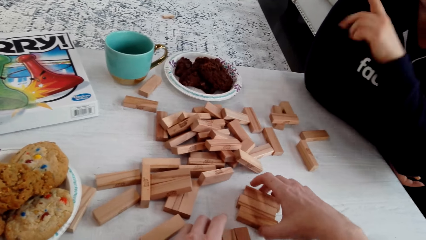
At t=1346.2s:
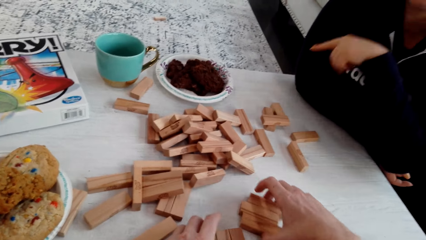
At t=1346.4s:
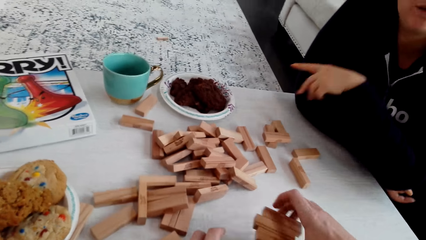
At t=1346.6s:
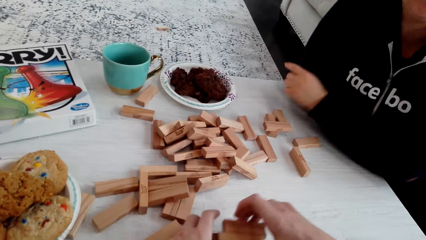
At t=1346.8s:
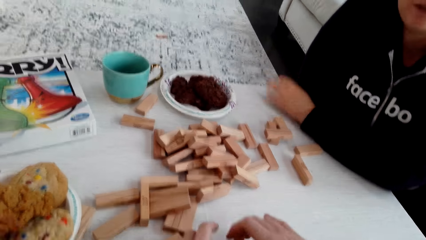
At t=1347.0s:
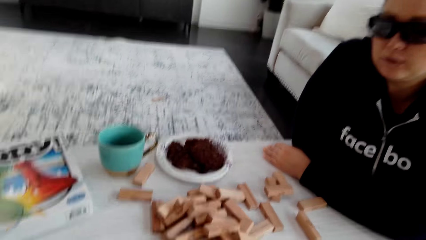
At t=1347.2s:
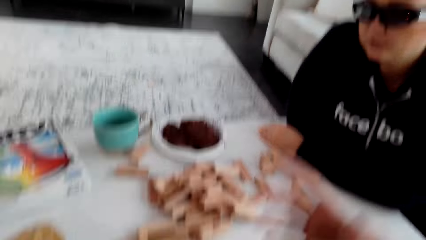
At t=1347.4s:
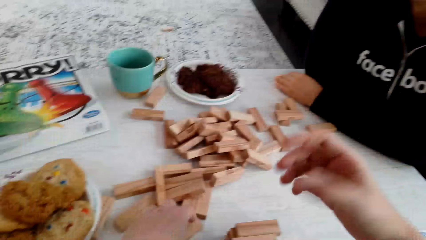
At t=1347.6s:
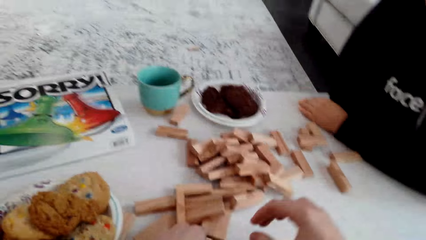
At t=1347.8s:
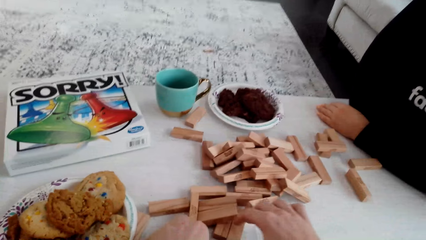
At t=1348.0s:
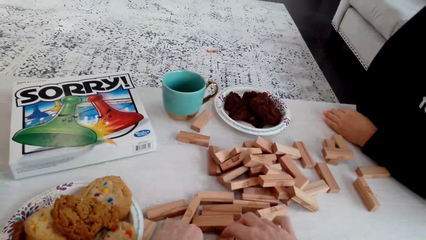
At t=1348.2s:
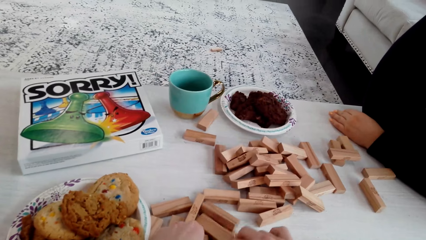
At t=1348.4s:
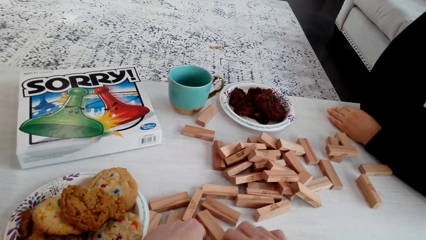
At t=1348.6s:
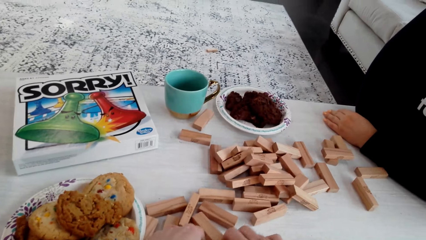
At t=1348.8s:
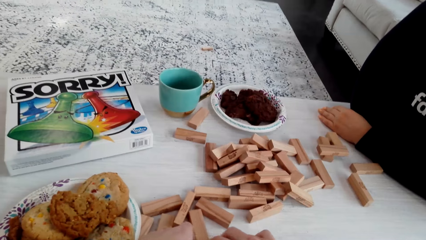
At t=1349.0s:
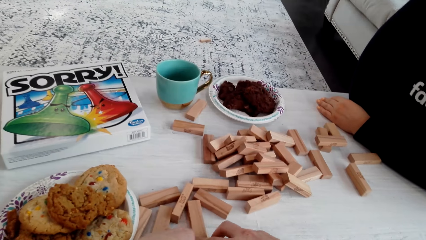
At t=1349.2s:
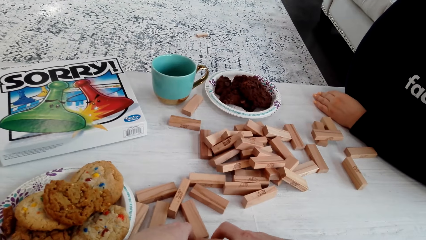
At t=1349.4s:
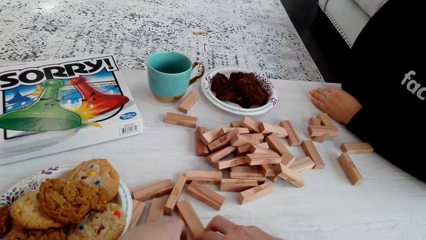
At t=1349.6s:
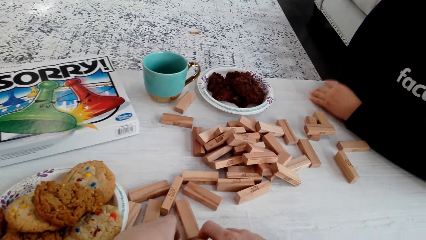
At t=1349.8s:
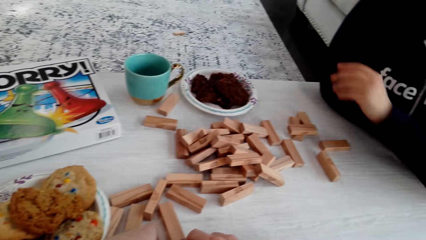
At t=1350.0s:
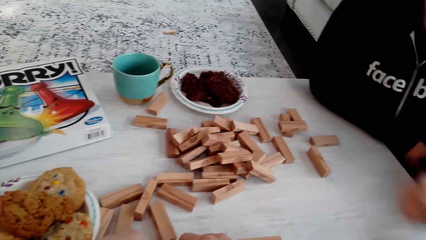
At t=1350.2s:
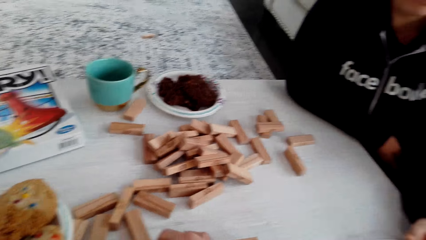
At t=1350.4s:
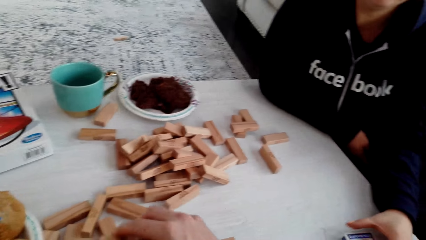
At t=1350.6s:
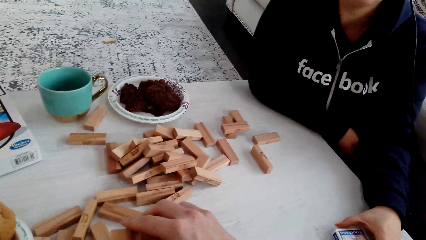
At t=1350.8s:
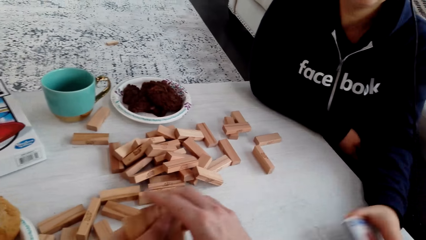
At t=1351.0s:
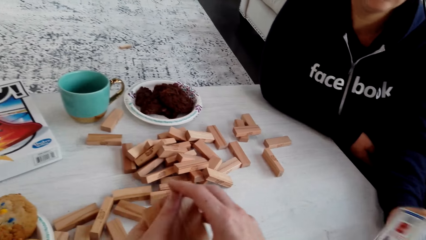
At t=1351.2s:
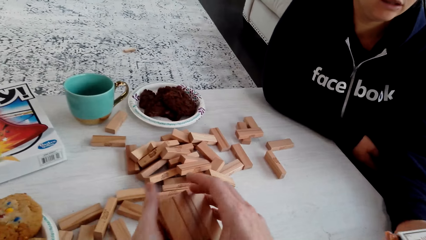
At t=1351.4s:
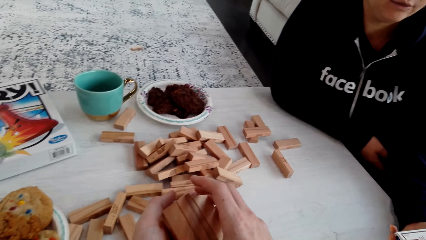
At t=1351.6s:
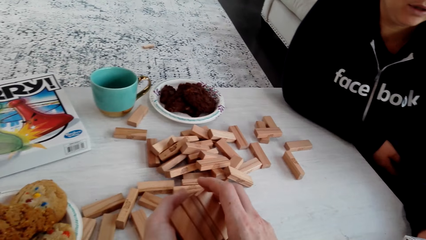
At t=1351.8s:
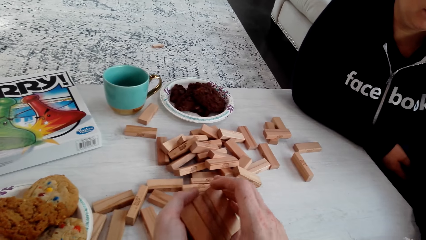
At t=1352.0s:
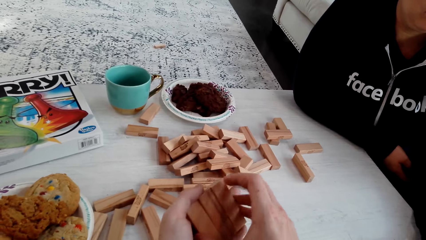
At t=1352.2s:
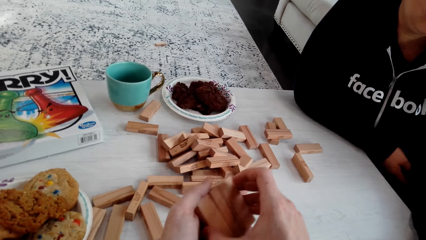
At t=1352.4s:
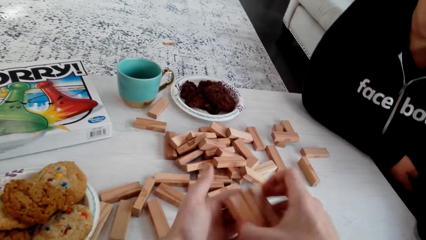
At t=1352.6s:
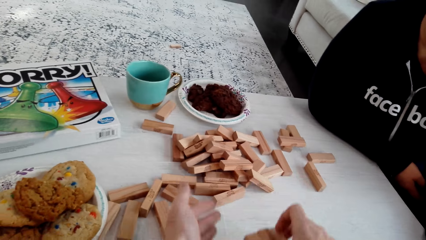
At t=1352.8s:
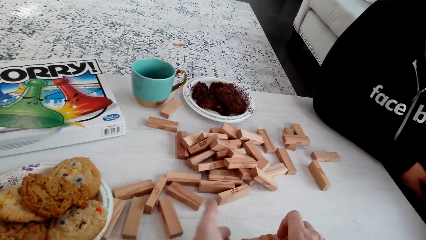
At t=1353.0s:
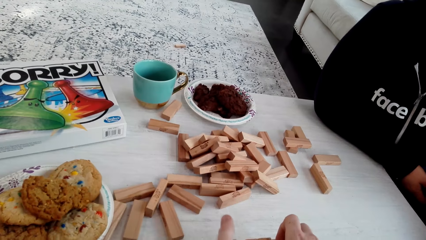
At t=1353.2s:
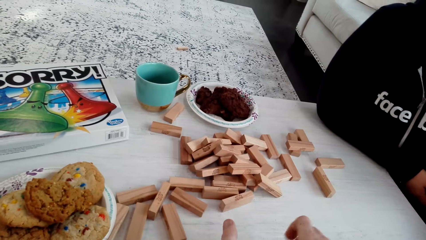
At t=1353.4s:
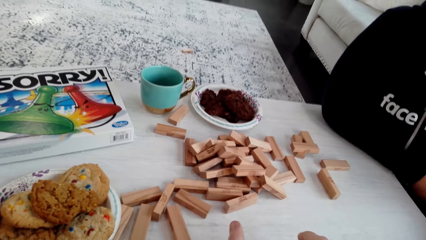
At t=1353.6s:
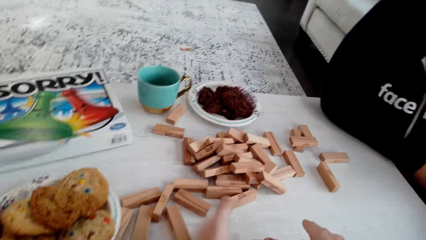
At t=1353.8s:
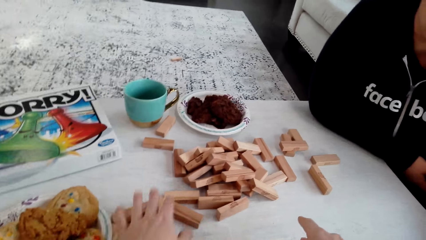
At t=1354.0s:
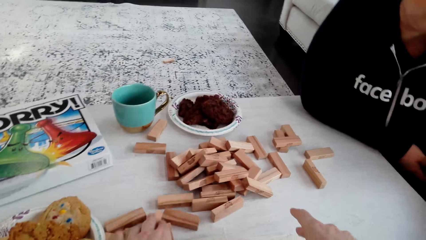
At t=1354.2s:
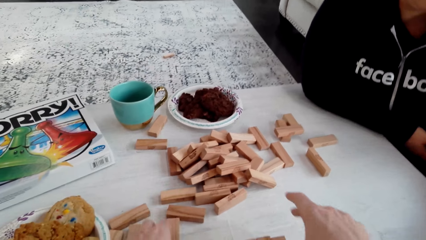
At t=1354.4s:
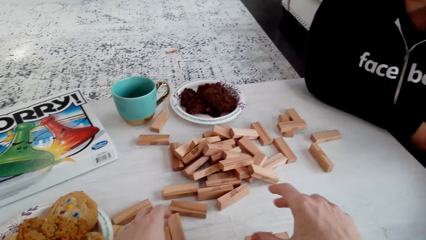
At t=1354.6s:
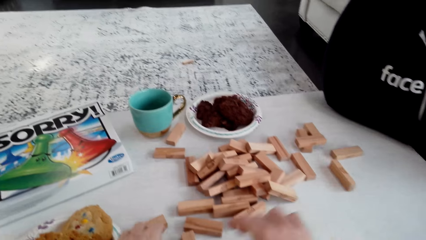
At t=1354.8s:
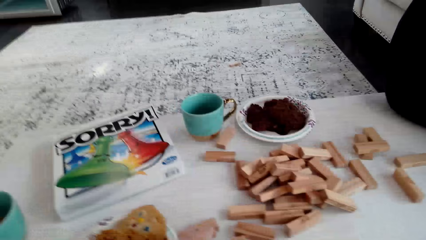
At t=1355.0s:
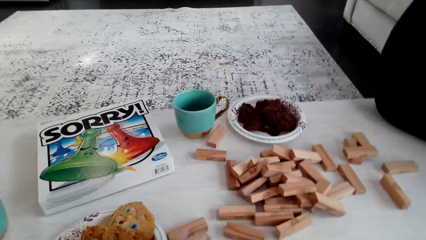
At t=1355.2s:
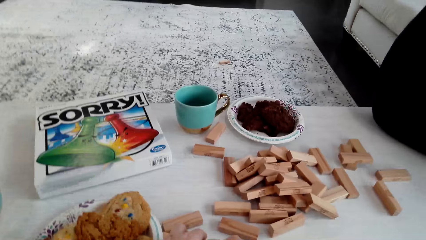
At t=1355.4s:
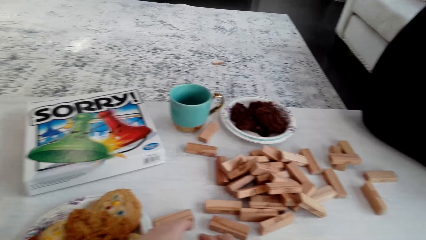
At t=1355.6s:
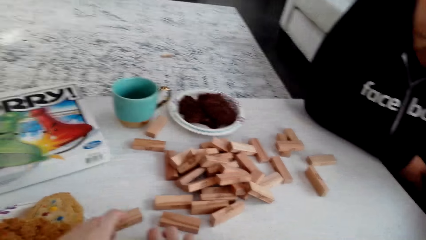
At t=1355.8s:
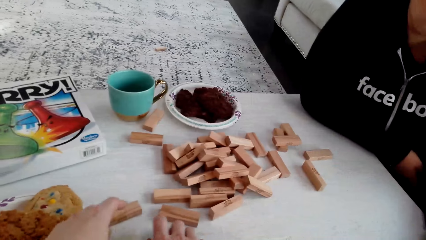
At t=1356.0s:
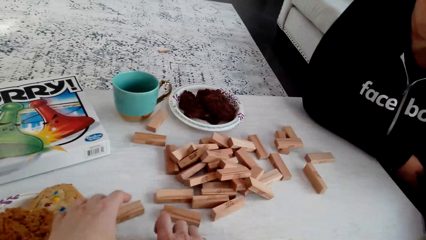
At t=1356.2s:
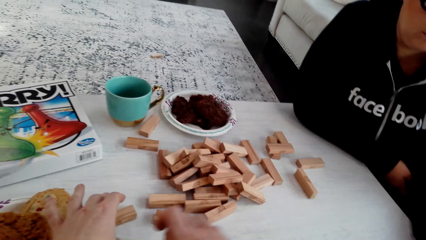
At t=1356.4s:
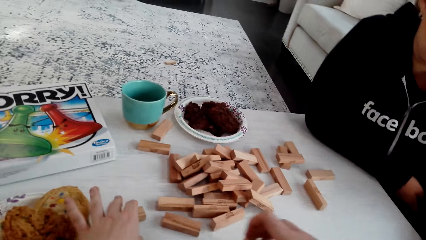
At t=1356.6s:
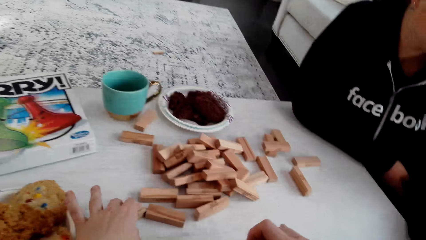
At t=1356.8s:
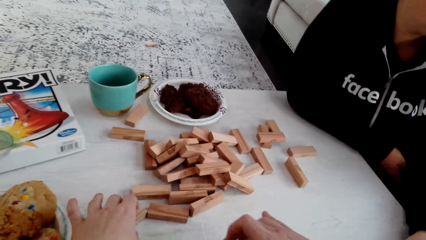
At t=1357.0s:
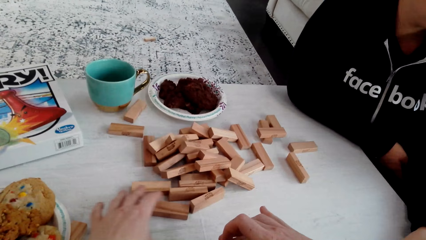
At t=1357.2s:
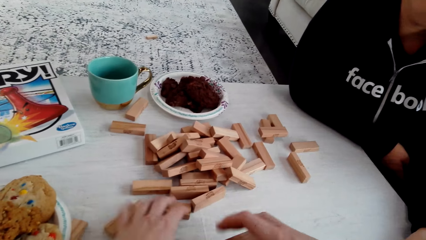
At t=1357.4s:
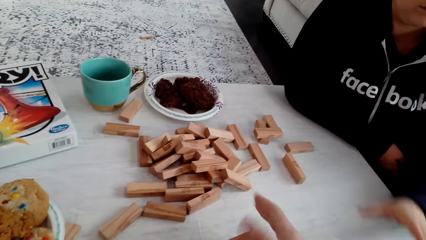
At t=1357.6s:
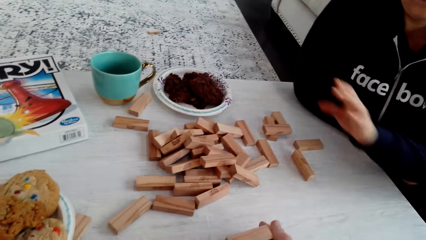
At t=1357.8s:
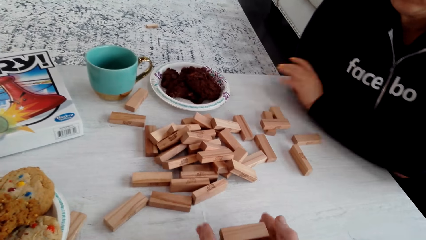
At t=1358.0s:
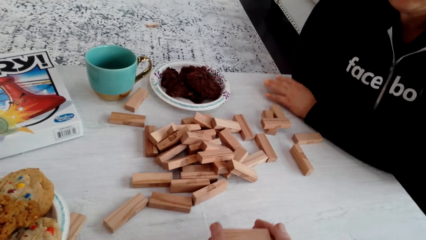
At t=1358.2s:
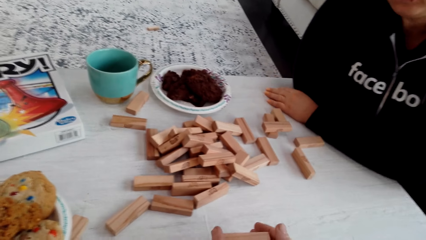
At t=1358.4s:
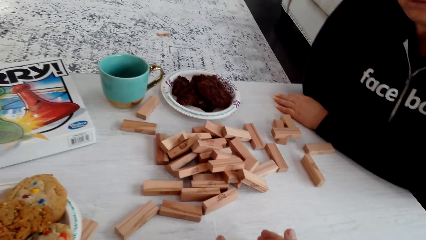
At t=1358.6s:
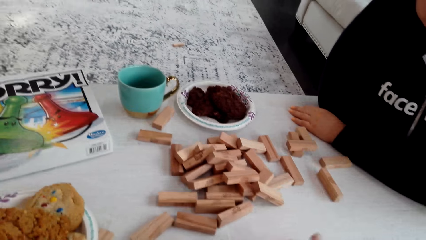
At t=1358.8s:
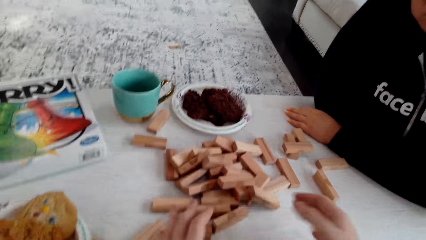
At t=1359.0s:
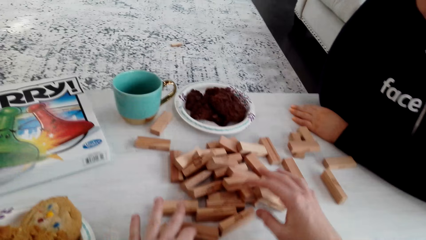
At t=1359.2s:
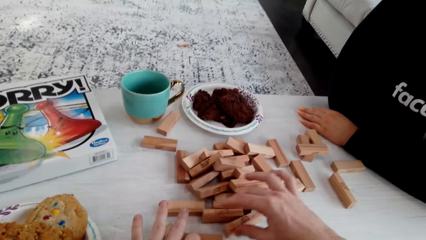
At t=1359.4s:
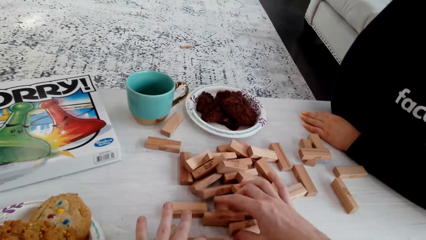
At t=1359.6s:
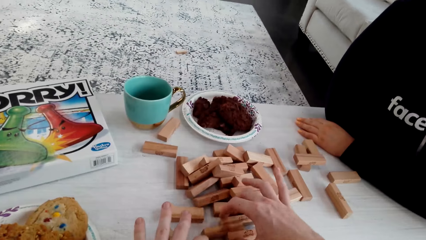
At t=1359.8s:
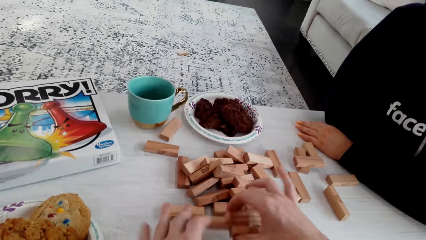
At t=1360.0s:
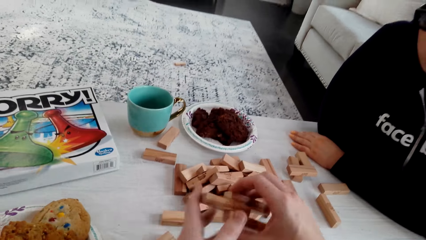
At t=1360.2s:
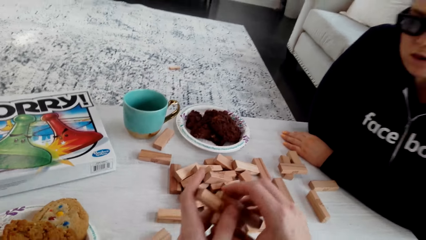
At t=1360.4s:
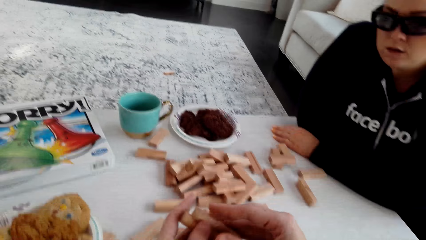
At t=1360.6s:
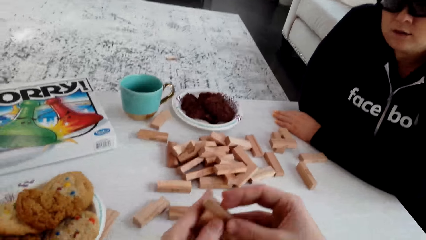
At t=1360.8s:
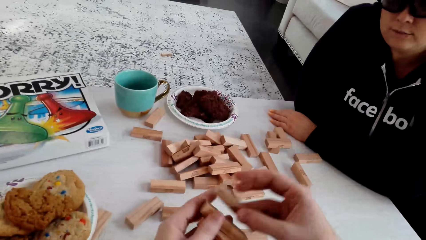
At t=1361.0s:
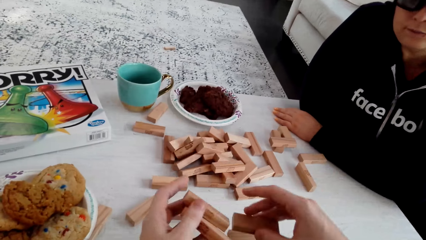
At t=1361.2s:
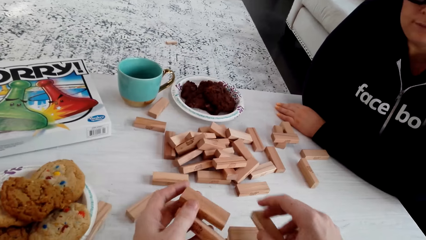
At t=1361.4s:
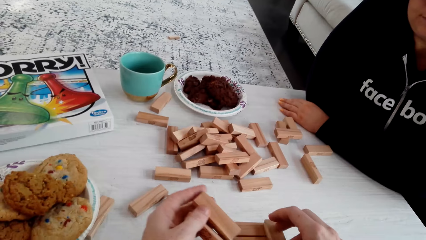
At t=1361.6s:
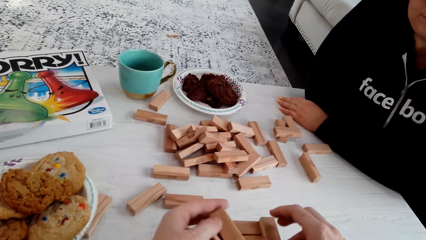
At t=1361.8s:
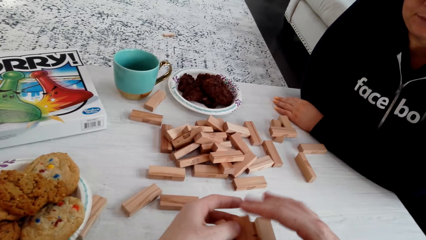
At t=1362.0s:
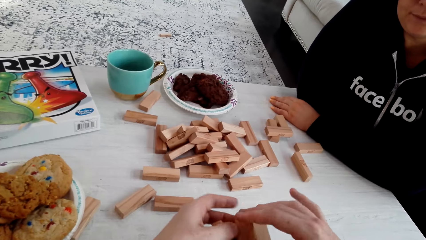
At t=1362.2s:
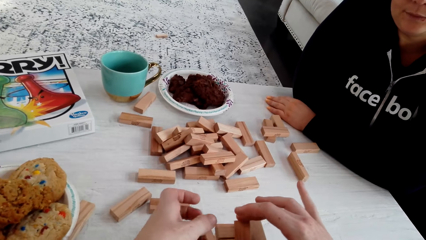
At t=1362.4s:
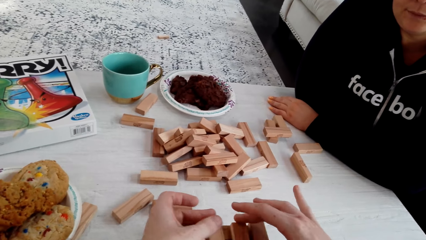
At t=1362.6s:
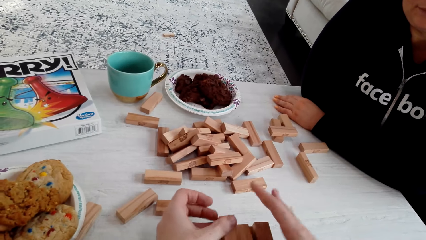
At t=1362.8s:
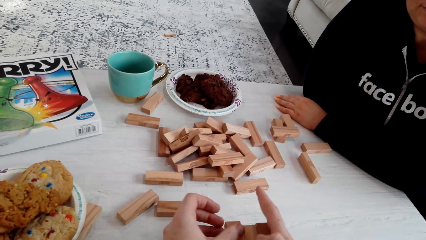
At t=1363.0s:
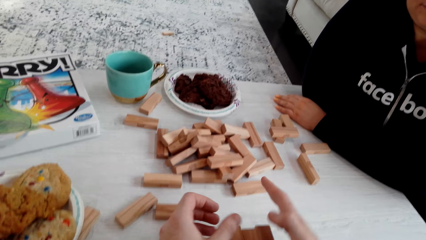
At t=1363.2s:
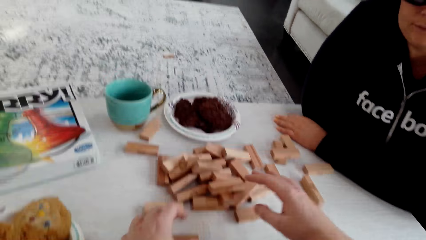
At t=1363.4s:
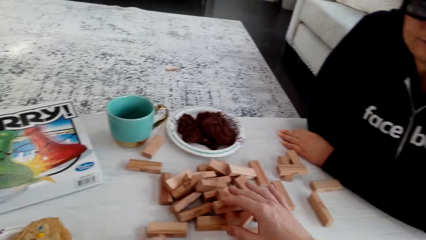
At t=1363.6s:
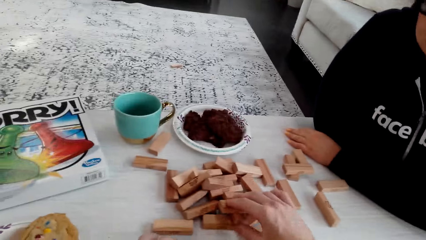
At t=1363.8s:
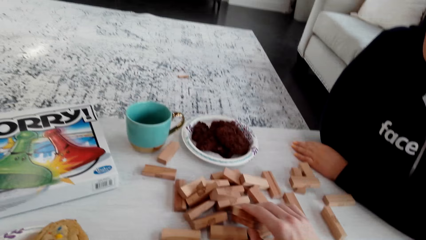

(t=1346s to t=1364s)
The camera wearer arranges the wooden Jenga piece with both his hands. He arranges it again. A woman talks to the camera wearer. The camera wearer arranges the wooden Jenga piece with both his hands and talks to the woman. The woman talks to the camera wearer. The woman talks to the camera wearer again and holds a card. The woman talks to the camera wearer. The camera wearer holds the wooden Jenga piece with both his hands. He talks to the woman. He talks to the woman again and picks up the wooden Jenga piece on the table. He arranges the wooden Jenga piece with both his hands. He talks to the woman and picks up the wooden Jenga piece on the table. He arranges the wooden Jenga piece with both his hands.
